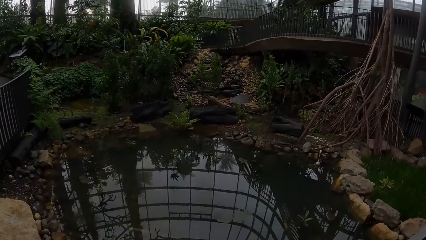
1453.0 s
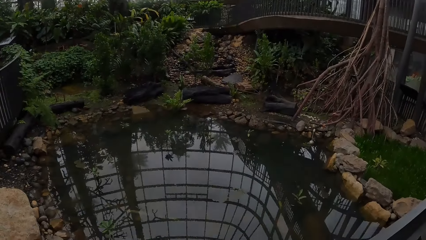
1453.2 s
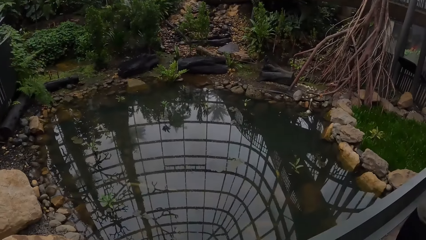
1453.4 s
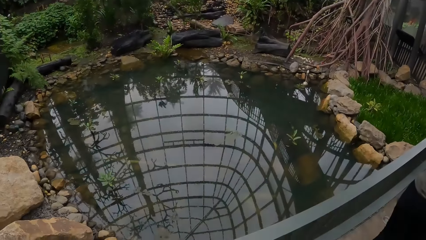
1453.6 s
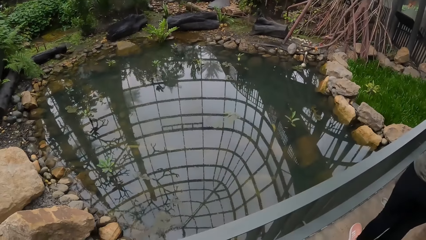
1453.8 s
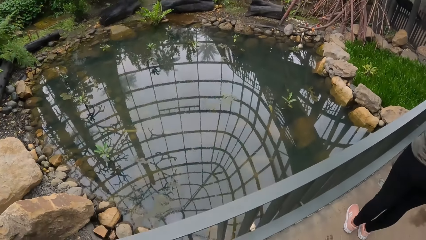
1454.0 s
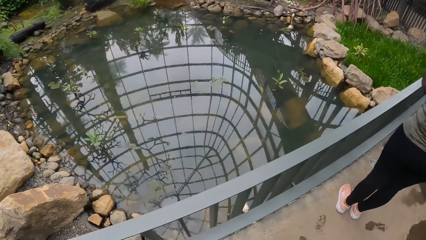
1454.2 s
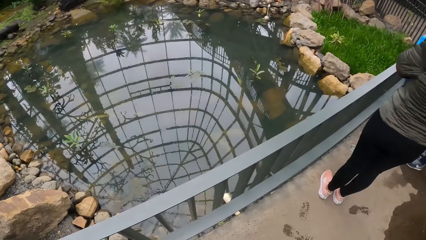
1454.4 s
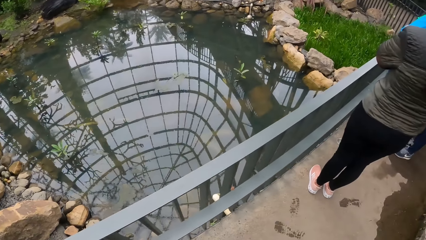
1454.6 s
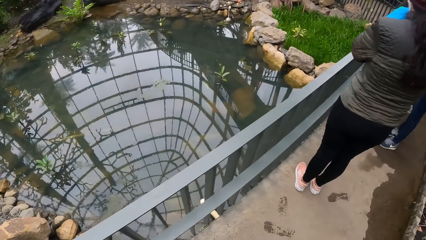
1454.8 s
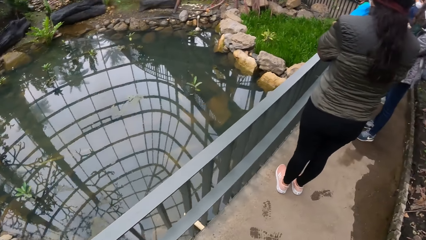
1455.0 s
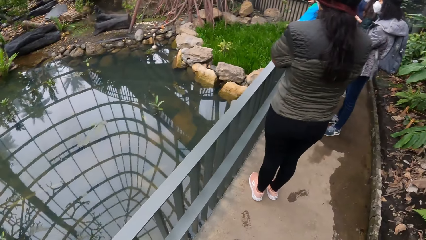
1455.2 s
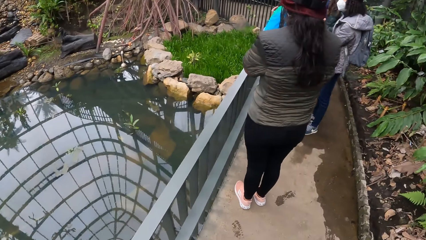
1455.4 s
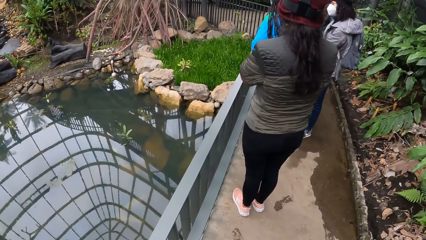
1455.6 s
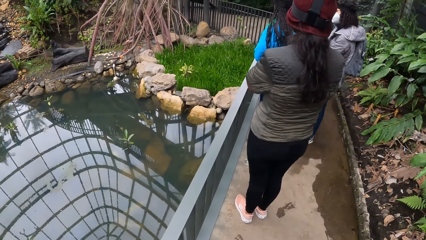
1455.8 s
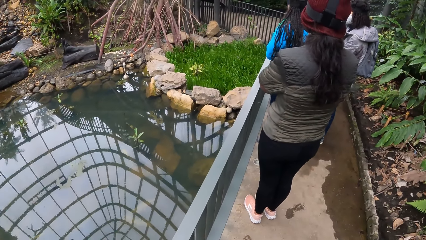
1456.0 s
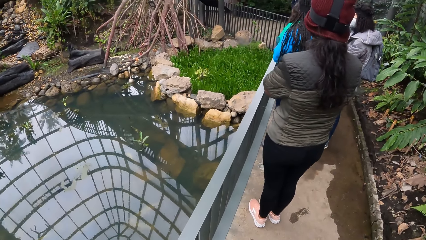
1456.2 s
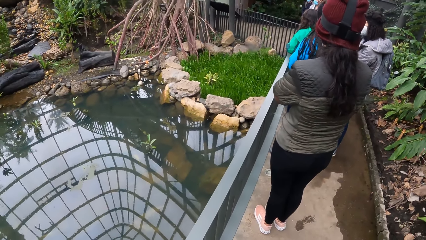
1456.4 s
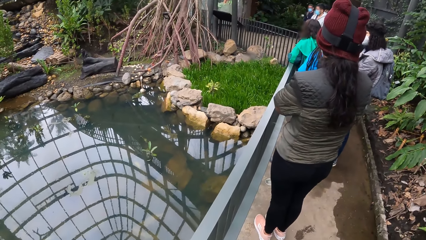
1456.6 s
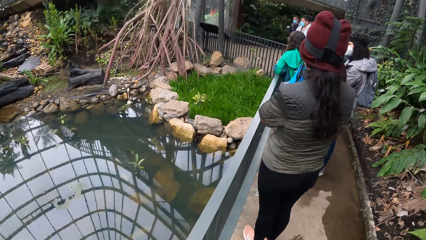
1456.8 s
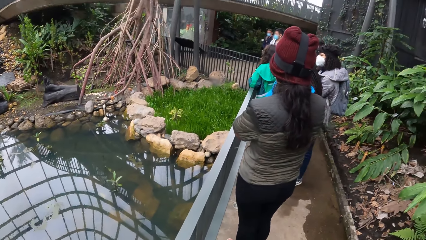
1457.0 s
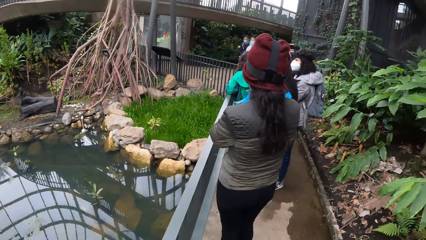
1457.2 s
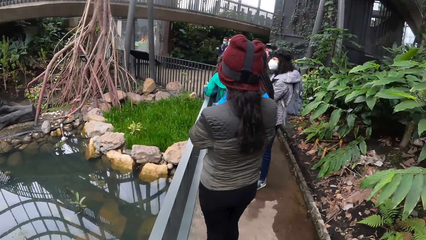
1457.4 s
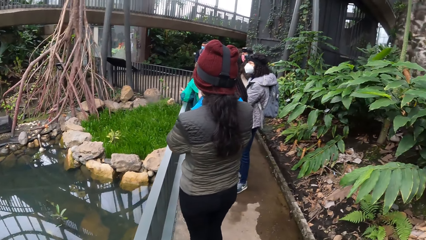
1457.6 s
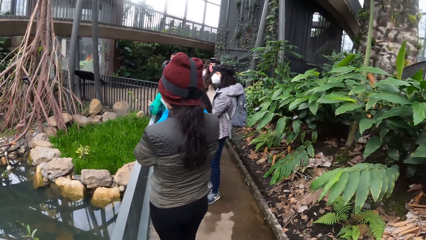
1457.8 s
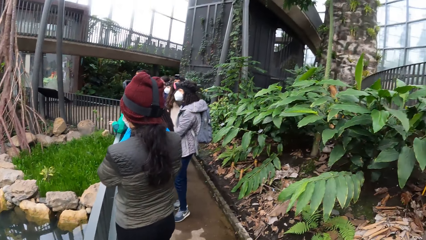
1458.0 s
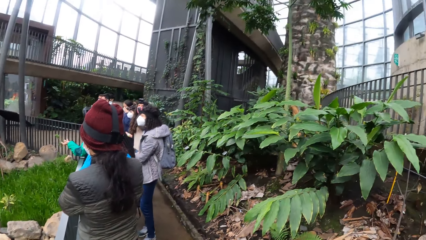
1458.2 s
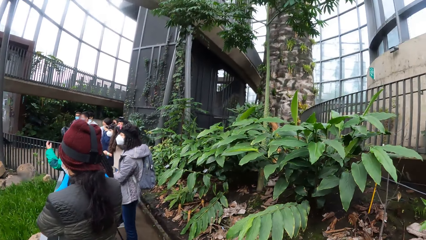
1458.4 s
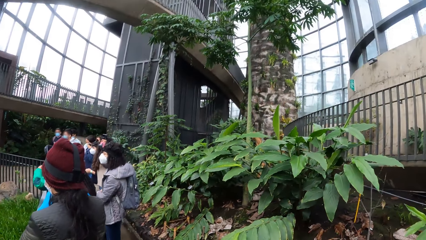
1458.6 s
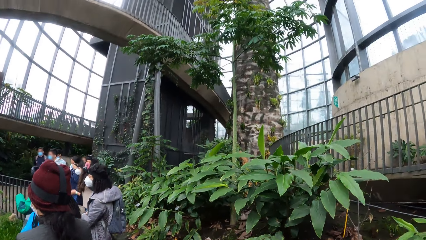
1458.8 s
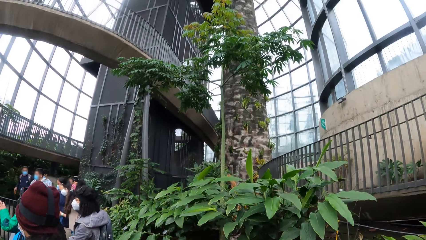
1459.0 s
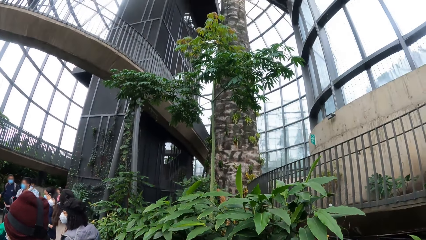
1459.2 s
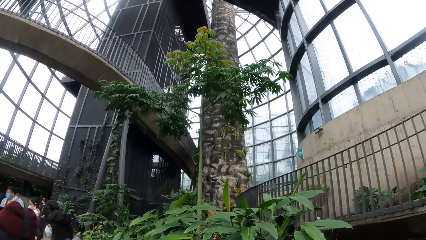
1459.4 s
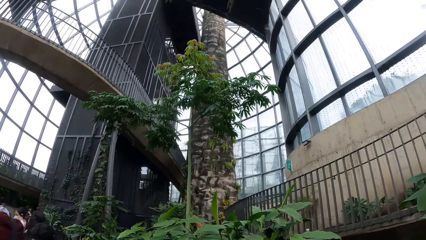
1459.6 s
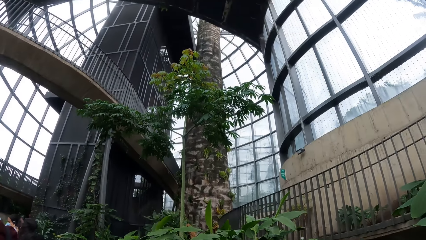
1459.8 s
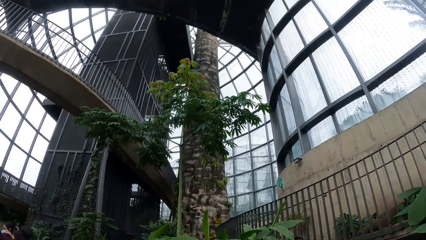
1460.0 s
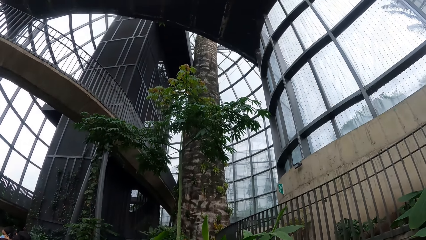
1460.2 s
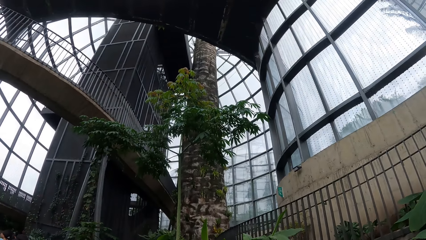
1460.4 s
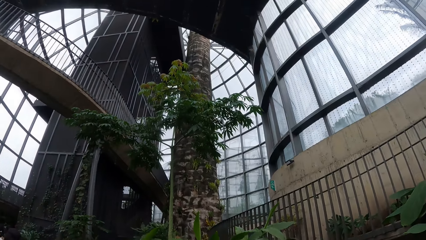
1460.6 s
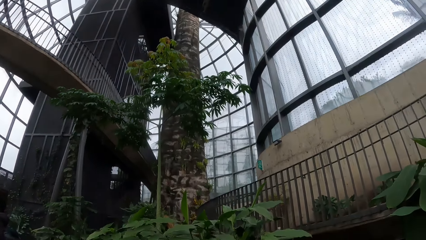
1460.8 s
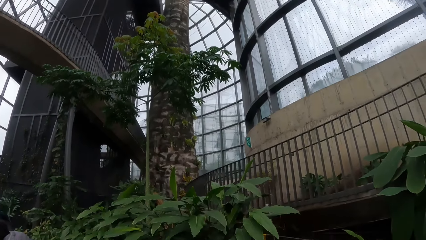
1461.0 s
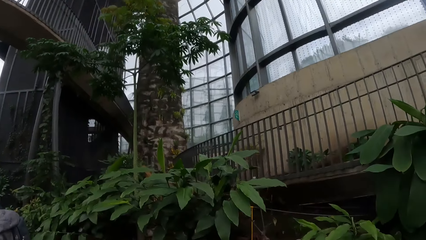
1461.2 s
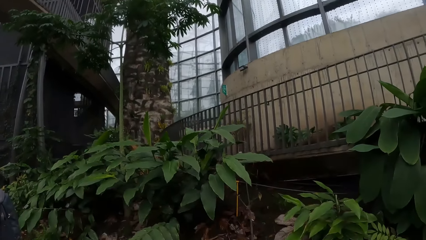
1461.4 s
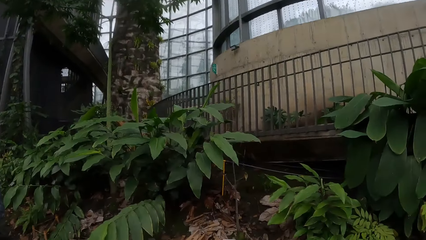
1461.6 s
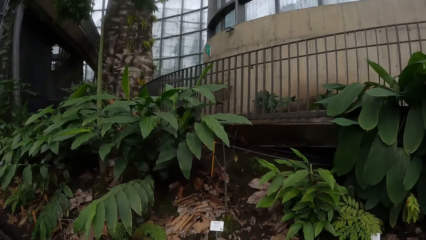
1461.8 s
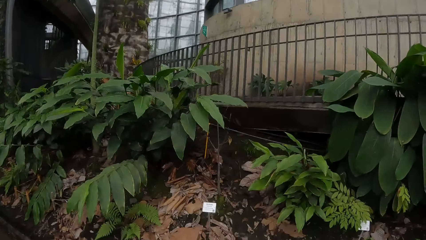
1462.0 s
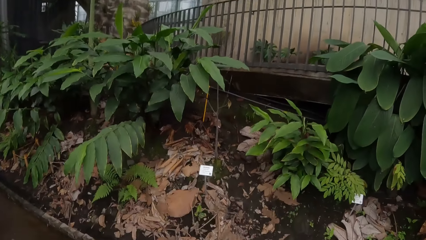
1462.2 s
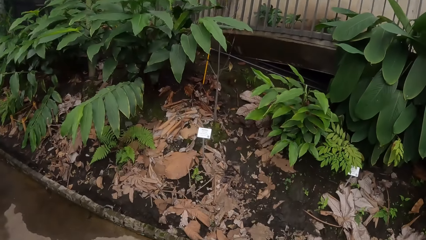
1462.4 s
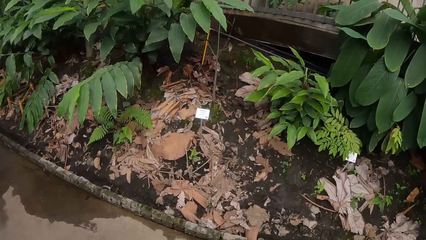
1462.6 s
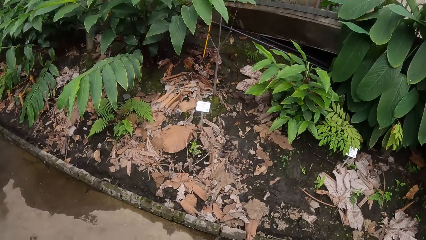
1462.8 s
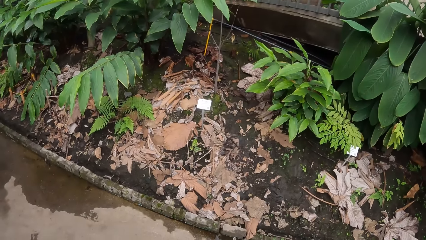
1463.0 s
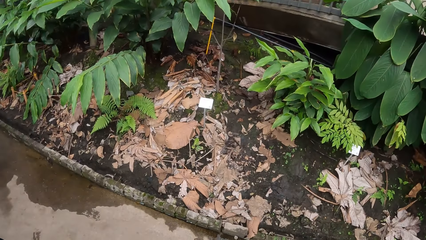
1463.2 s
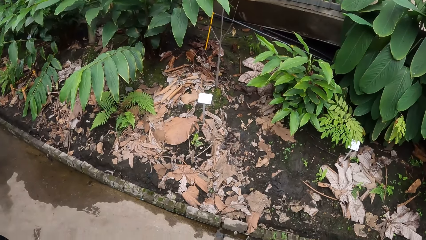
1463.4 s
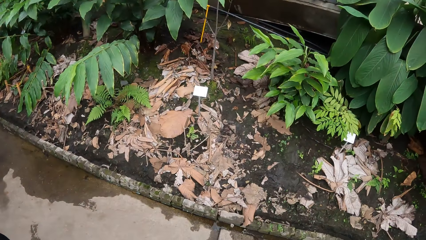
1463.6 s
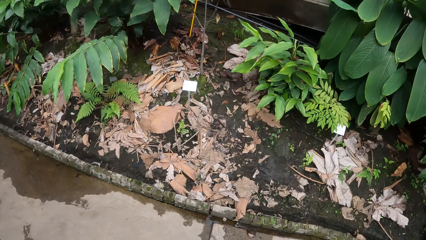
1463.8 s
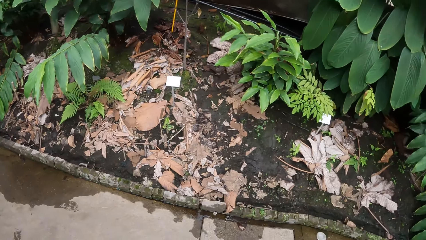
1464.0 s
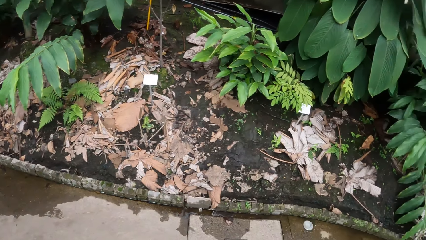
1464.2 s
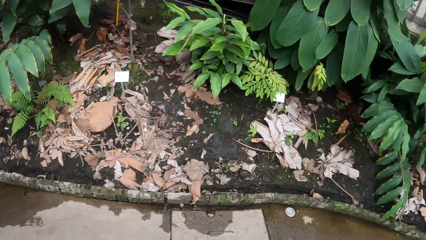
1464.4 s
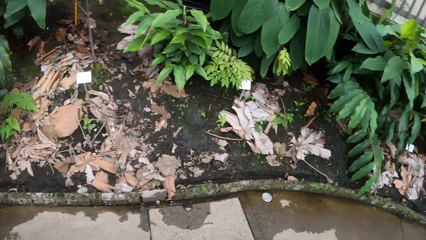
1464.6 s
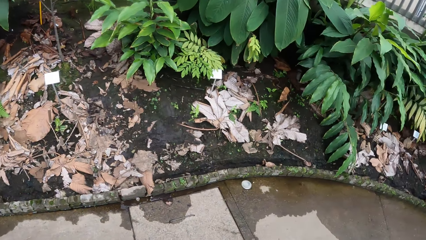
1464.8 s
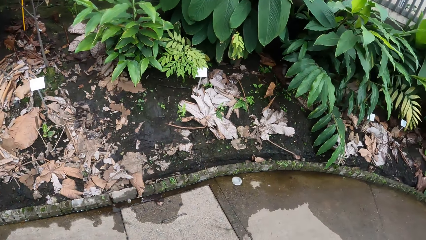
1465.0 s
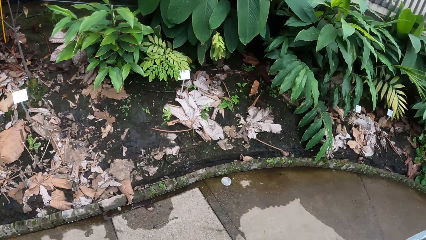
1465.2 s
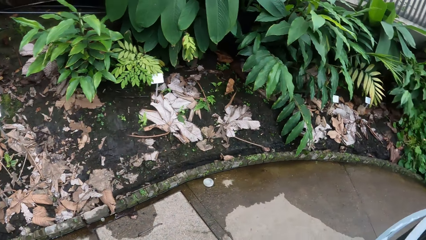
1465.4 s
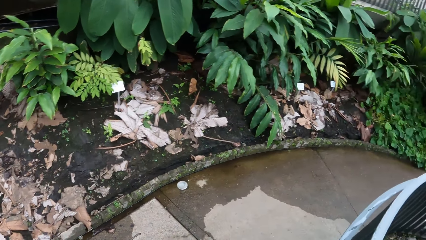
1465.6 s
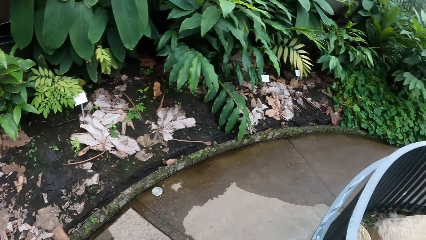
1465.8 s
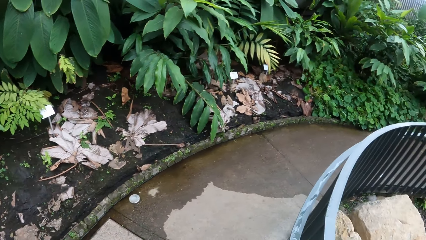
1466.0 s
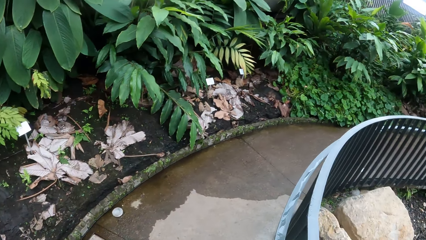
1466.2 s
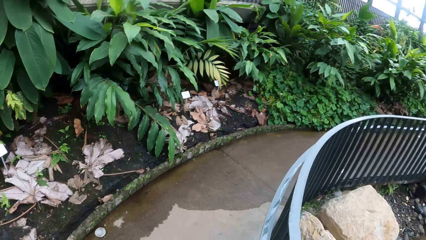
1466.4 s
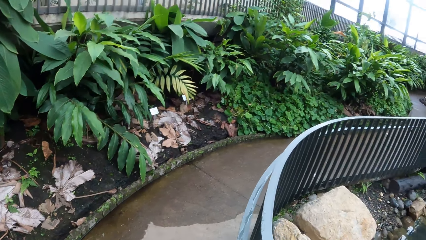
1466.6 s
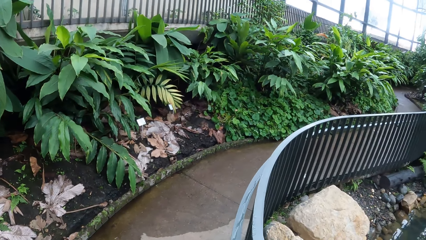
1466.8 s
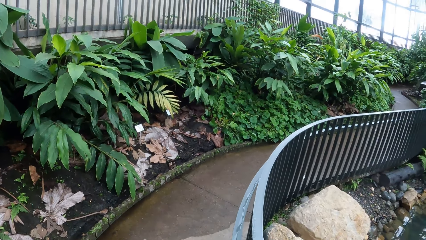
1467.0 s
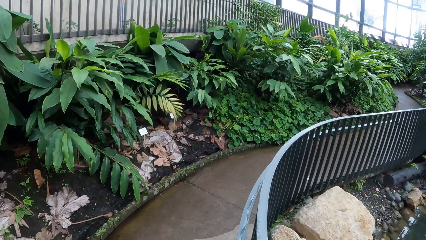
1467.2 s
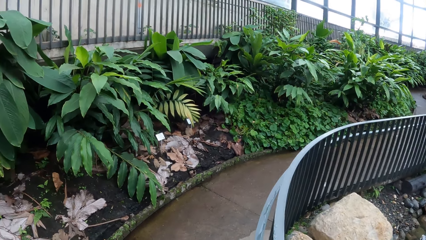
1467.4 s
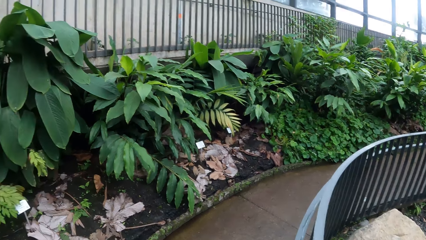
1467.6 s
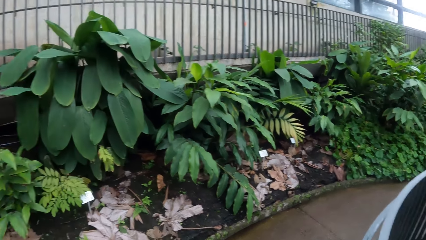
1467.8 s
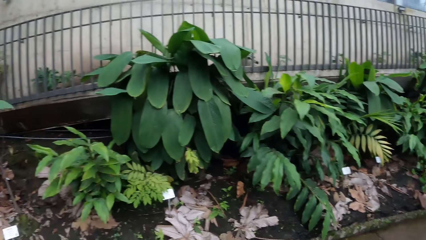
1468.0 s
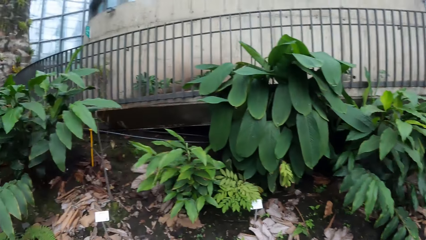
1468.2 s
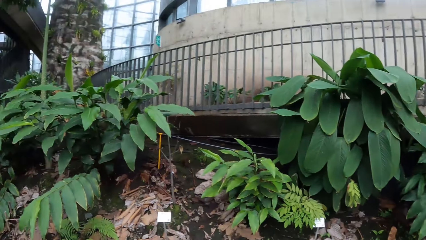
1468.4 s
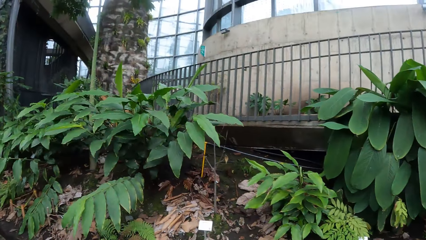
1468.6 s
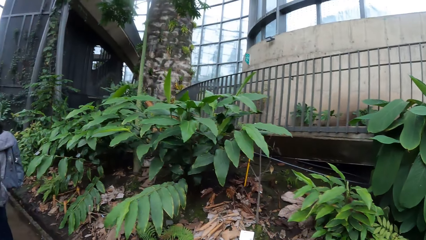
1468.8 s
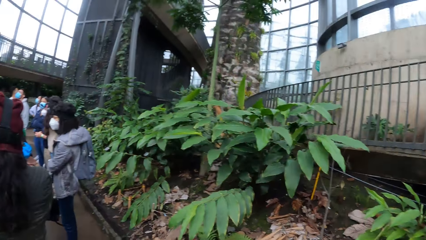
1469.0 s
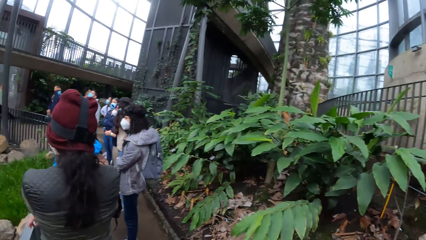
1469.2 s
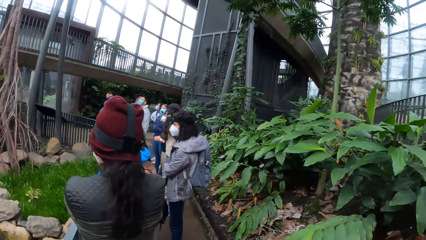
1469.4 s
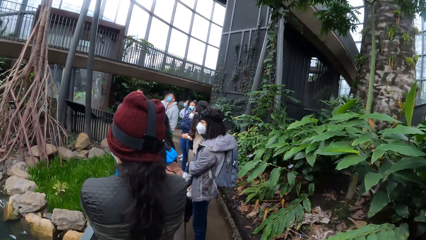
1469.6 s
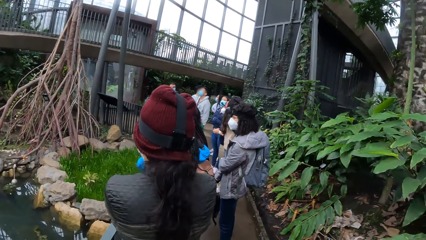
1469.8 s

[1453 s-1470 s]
The camera wearer looks in the water. They look around.
